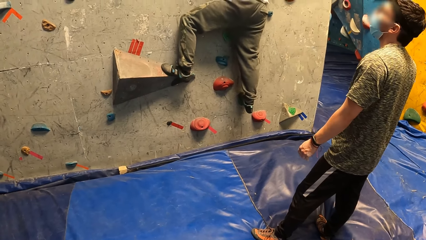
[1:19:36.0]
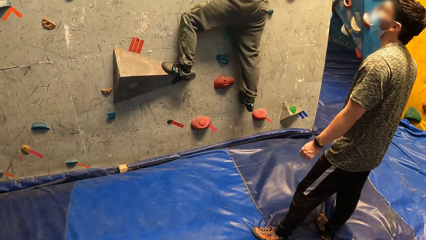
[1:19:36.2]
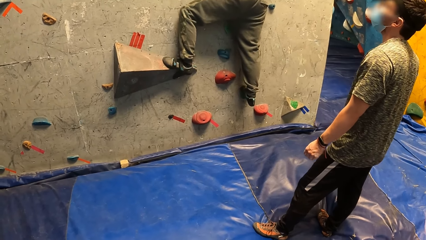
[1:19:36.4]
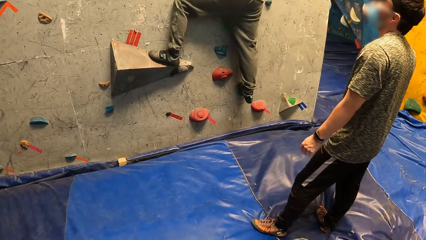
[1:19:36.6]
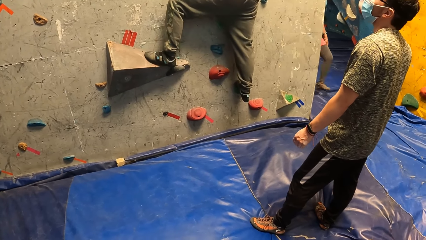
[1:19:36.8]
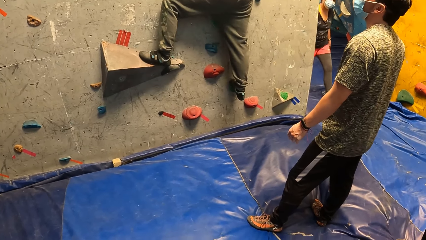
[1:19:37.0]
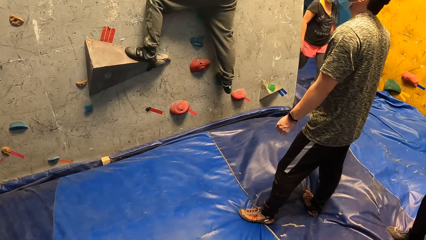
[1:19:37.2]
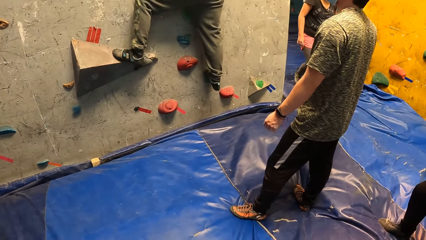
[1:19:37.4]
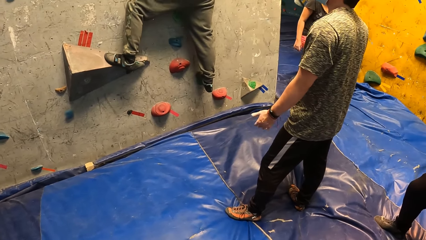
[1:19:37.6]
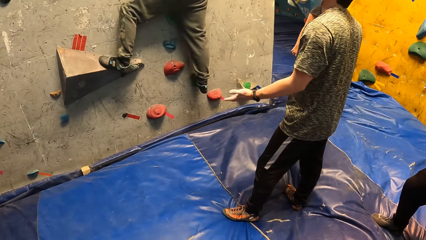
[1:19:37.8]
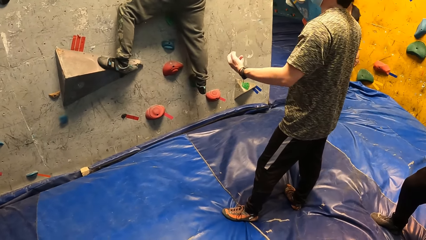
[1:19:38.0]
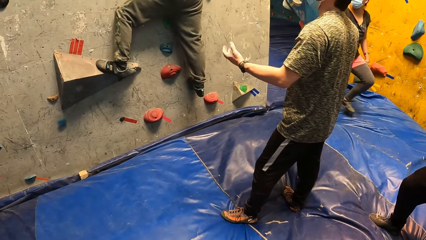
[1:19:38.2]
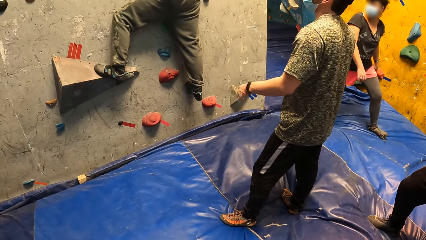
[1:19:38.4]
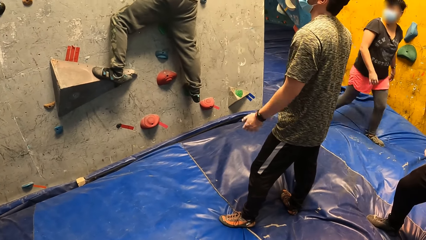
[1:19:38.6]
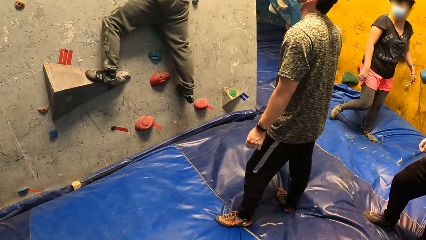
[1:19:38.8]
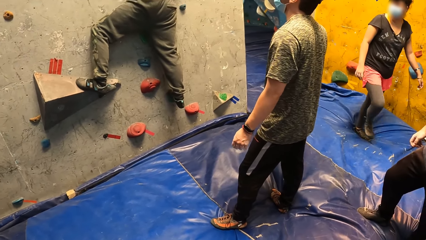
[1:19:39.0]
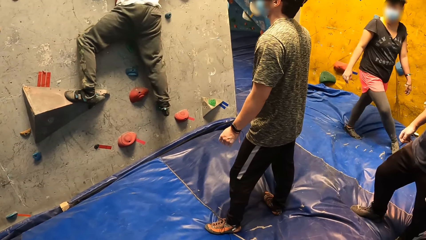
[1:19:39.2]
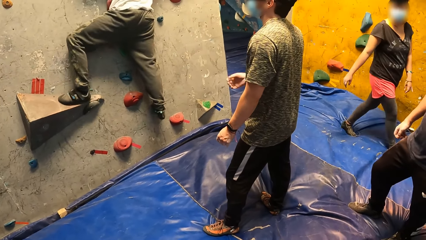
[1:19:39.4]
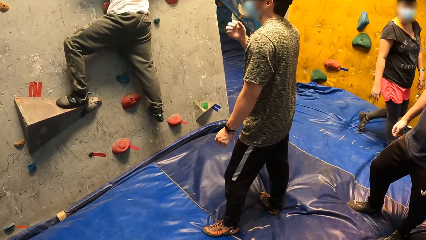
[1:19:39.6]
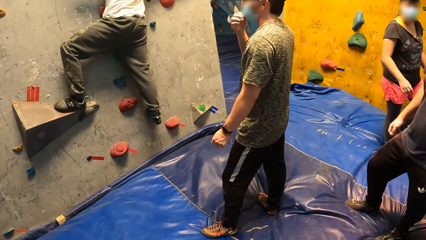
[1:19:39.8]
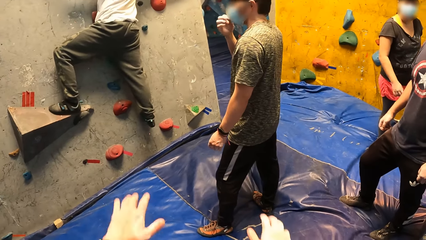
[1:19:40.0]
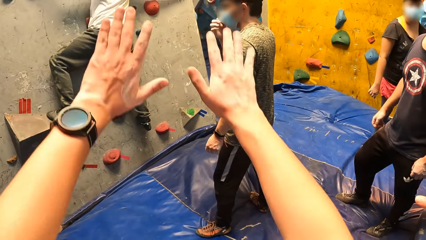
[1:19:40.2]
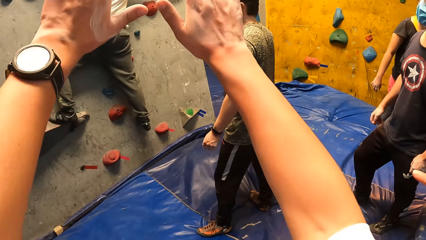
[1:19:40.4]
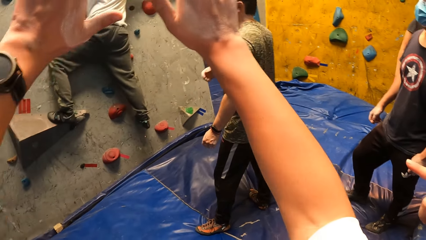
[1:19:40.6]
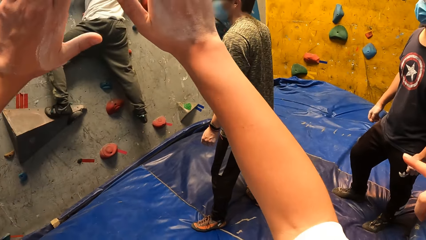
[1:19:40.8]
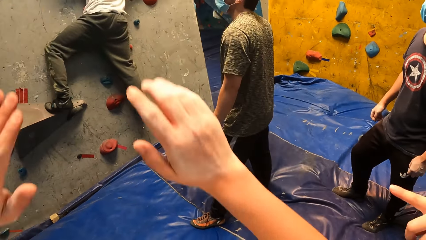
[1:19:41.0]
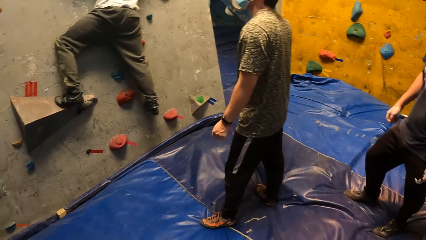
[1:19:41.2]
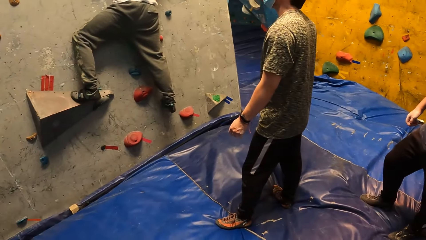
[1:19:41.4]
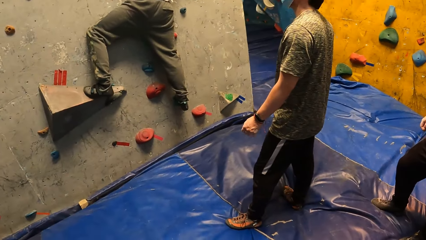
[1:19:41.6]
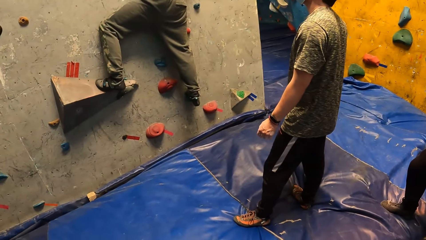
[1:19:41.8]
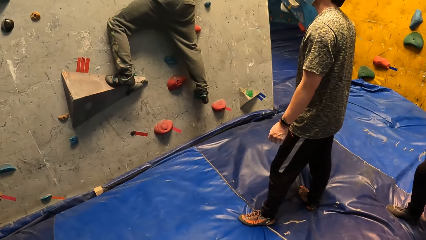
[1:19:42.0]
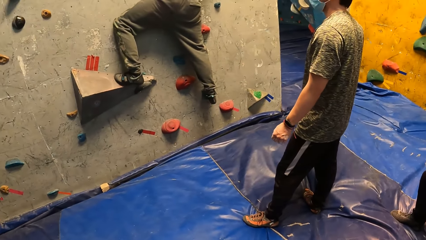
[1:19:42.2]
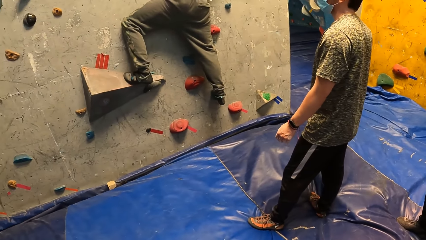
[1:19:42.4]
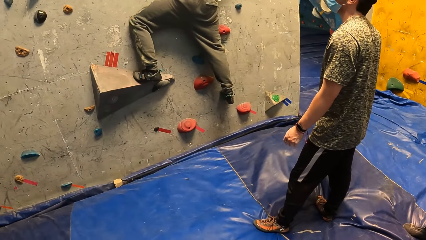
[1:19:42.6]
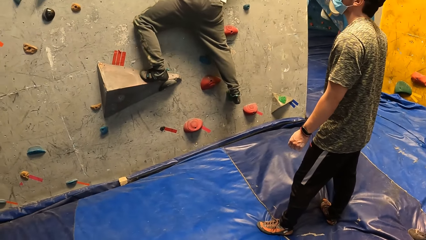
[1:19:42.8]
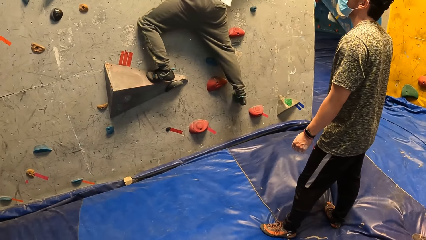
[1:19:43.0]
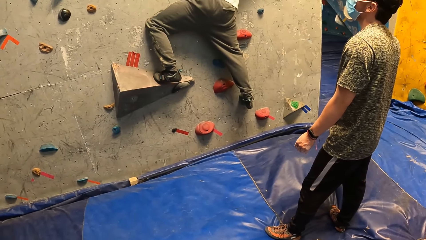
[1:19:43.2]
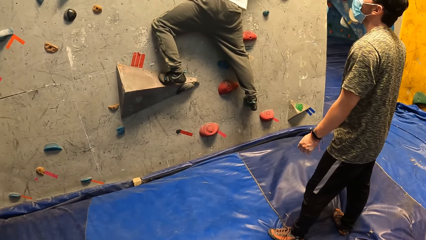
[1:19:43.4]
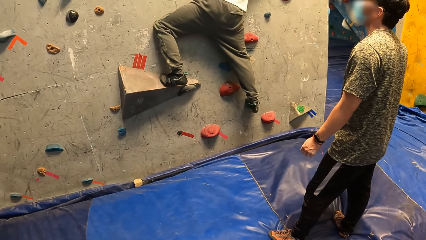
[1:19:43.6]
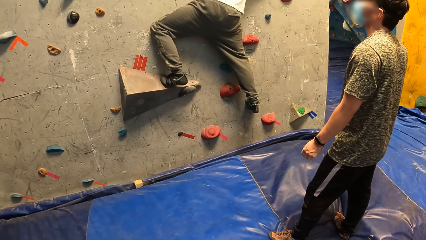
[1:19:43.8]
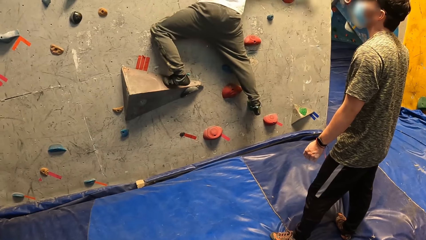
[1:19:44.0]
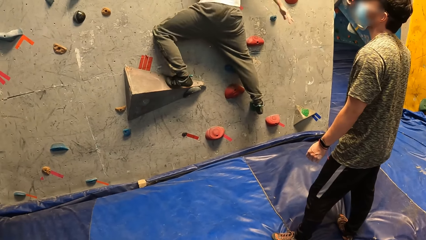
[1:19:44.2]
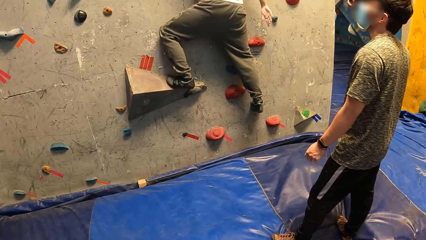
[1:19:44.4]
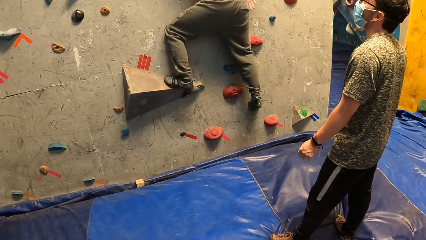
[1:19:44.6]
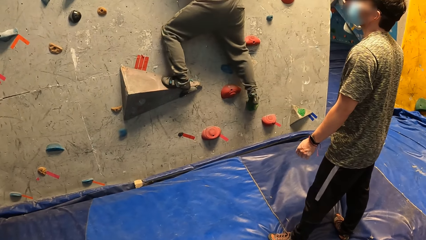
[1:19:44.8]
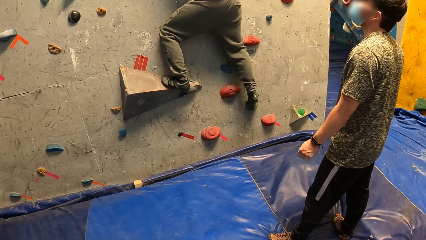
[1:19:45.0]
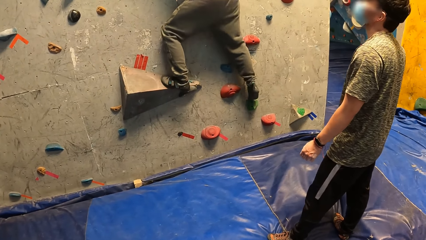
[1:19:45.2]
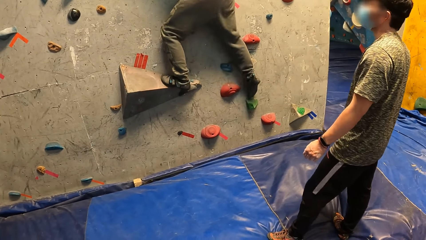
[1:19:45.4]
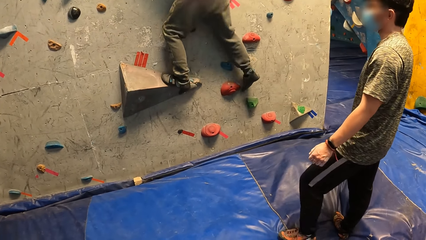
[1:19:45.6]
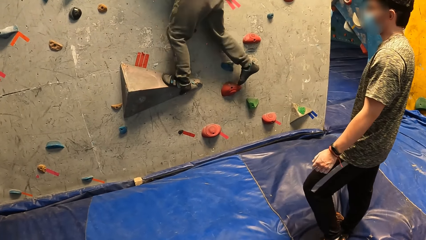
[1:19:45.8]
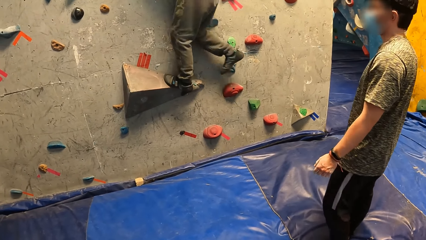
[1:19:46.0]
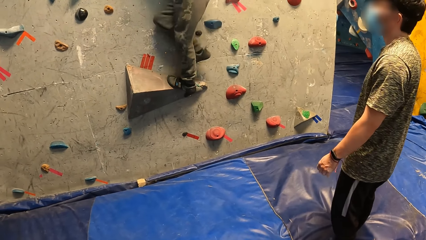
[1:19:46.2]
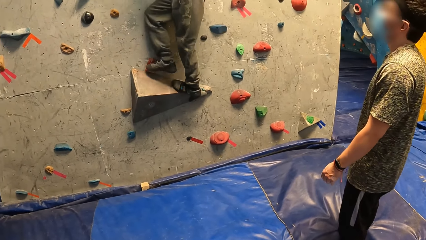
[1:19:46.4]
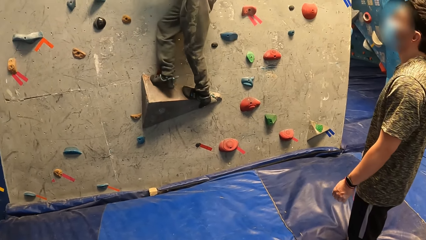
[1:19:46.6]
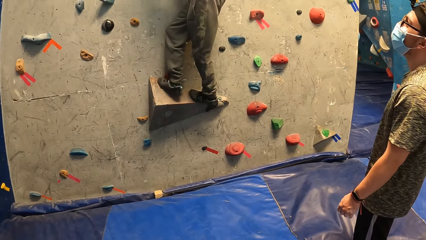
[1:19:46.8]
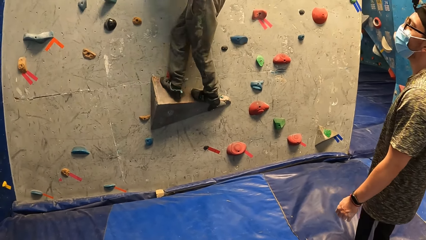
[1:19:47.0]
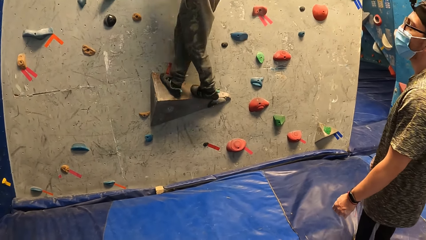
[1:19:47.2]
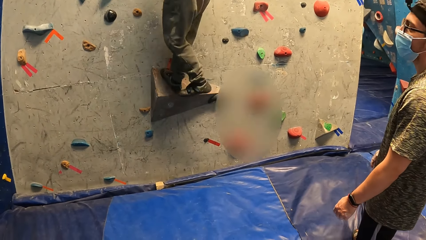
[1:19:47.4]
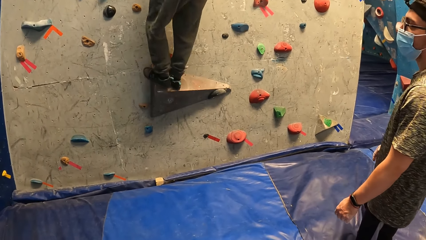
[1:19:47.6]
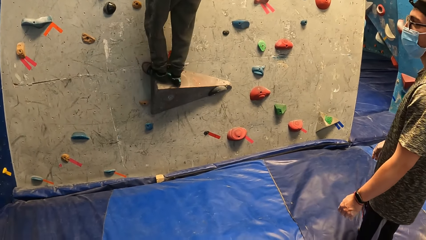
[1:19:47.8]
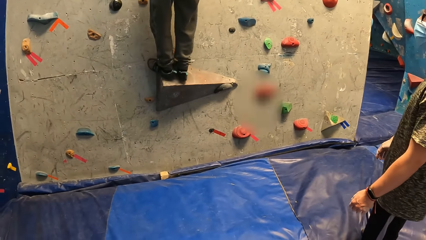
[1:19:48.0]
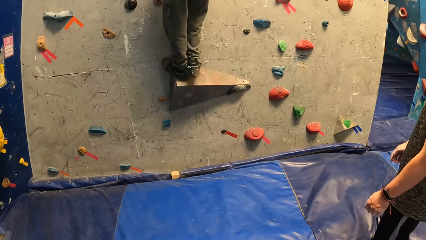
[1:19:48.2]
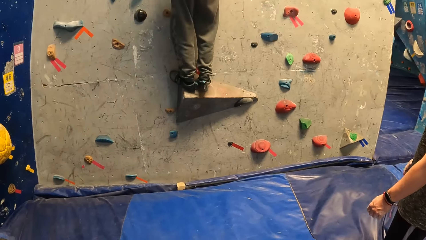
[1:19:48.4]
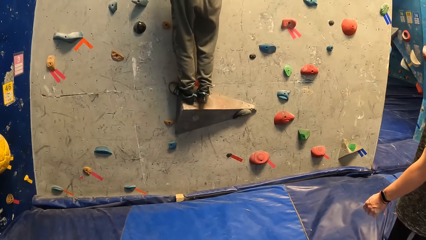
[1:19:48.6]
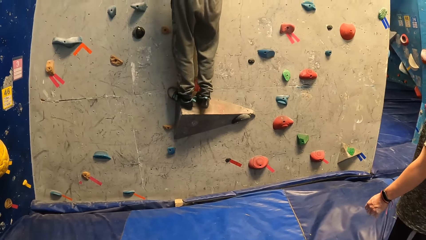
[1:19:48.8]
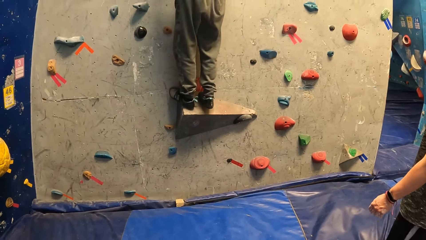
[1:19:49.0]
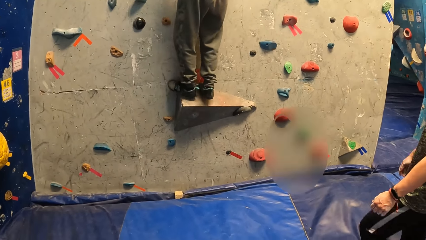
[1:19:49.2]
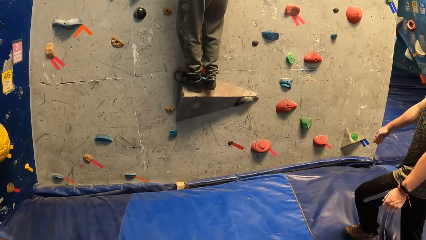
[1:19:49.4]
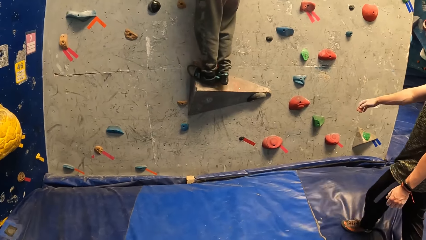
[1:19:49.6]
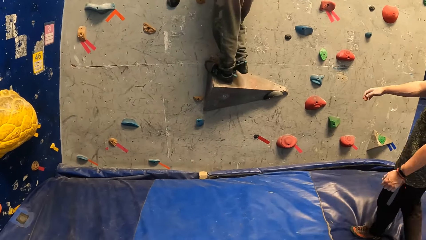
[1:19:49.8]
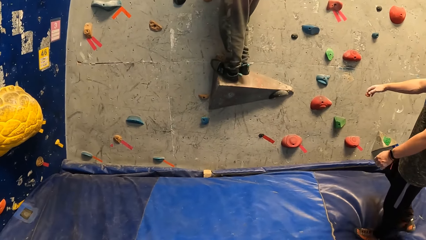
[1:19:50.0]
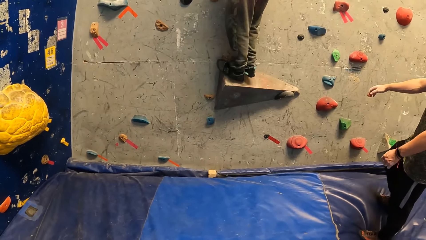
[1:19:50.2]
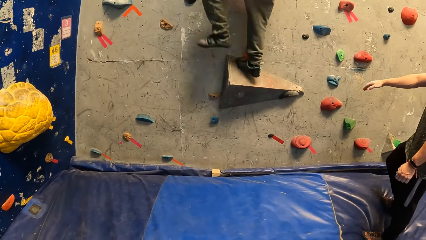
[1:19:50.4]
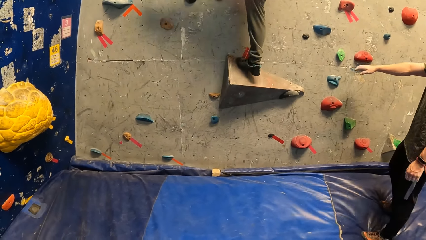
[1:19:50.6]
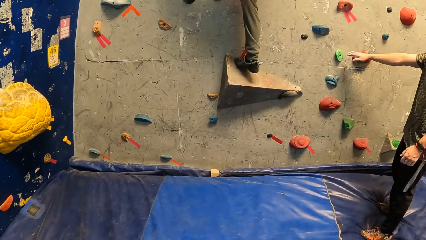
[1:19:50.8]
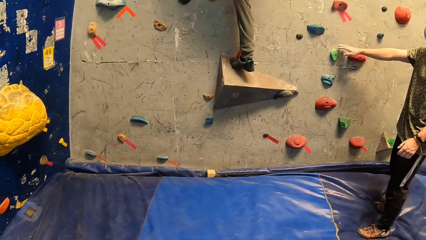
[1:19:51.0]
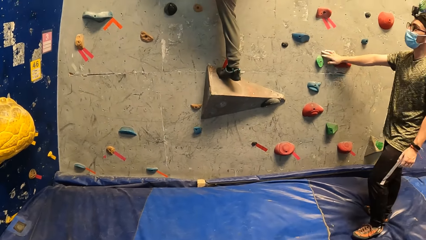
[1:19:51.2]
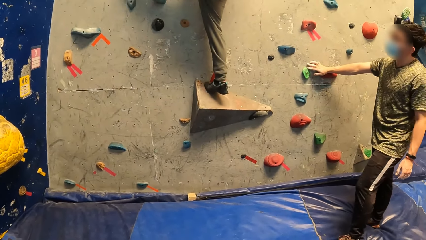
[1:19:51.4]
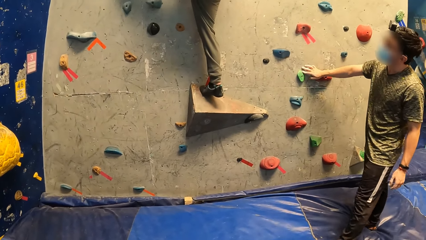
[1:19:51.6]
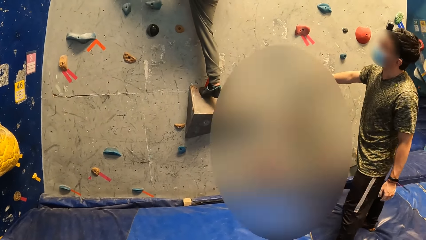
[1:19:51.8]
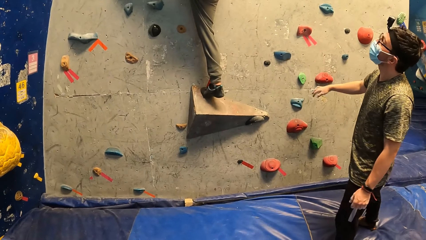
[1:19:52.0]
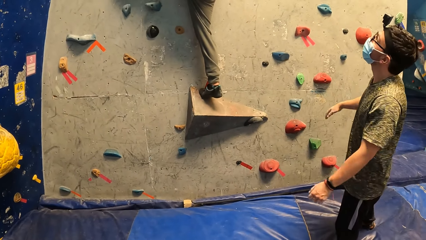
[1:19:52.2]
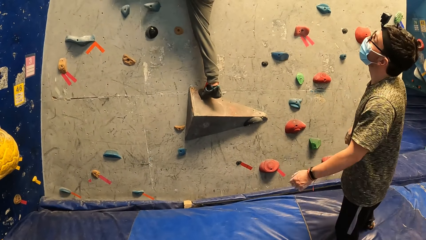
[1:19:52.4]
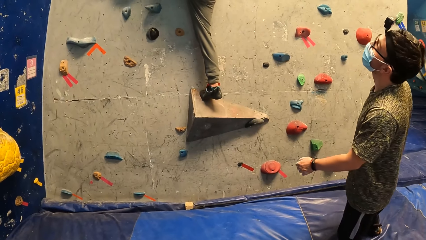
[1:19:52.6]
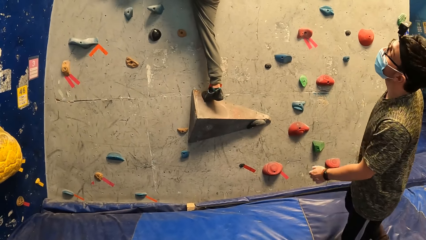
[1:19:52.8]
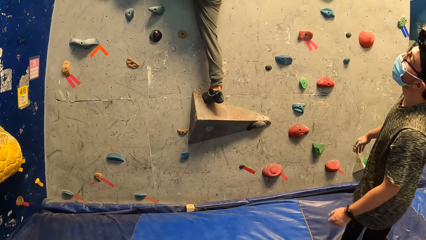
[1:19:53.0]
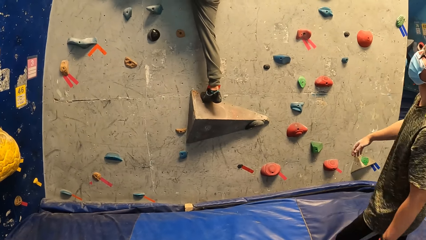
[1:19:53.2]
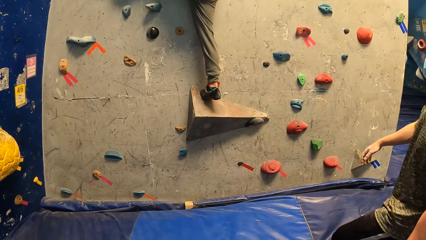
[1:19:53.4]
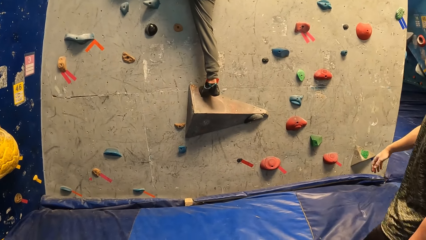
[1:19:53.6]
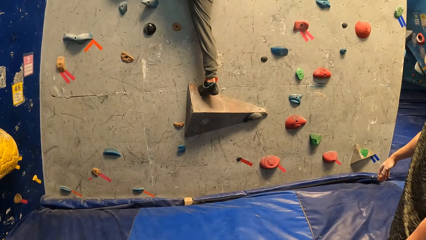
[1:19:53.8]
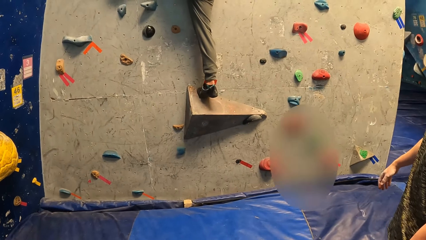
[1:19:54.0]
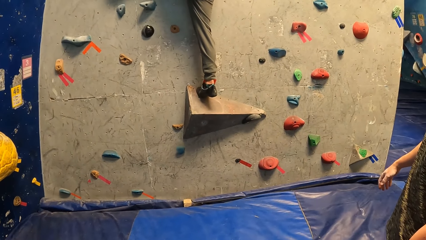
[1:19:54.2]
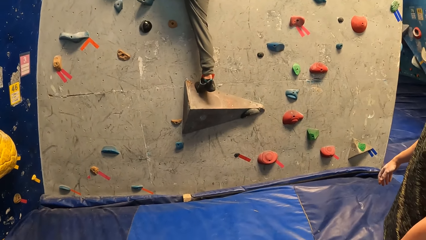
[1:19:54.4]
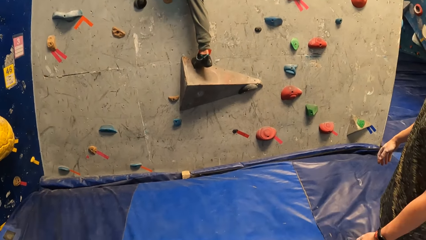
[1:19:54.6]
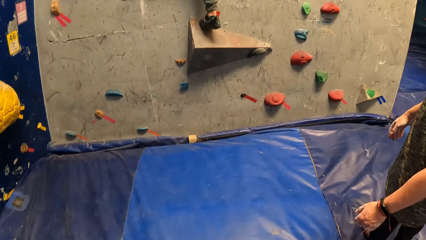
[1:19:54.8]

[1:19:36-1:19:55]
The camera wearer stares at a person on the climbing wall. Another person enters the room. A third person moves his hand and moves the face mask. The camera wearer moves his hands upwards. He stares at the first person on the climbing wall. The first person climbs the climbing wall. The third person moves towards the climbing wall, touches the climbing wall, and moves backwards. The camera wearer stares at the first person. The first person climbs the climbing wall.
